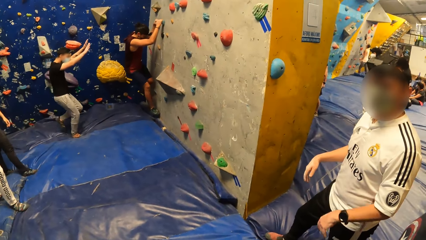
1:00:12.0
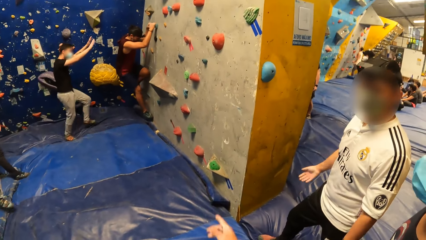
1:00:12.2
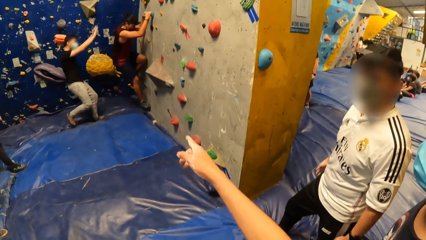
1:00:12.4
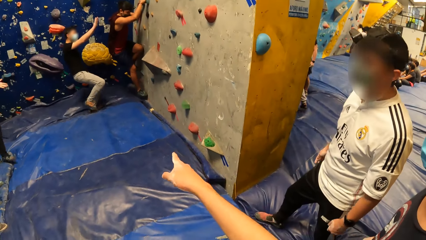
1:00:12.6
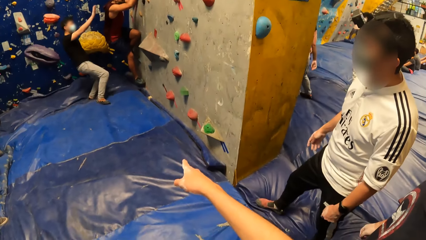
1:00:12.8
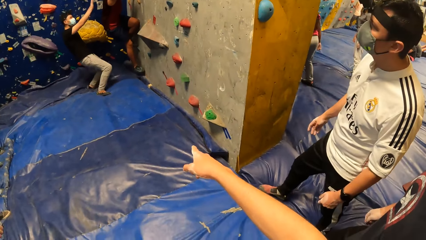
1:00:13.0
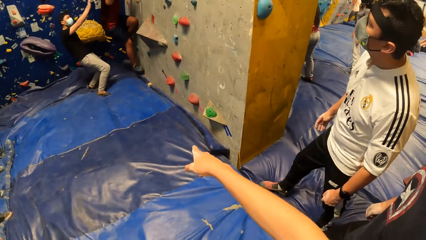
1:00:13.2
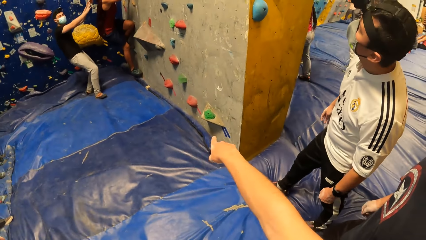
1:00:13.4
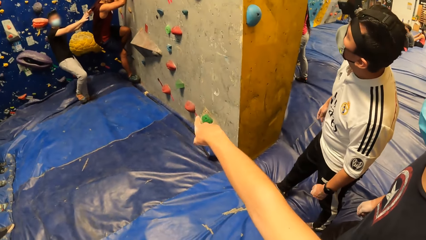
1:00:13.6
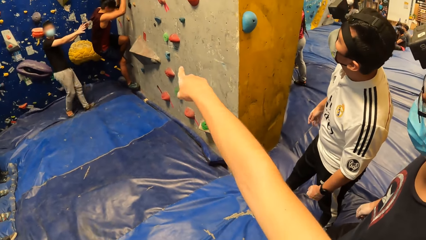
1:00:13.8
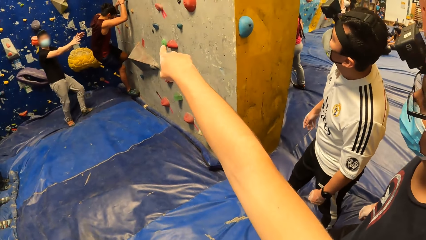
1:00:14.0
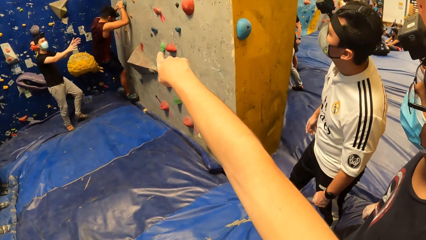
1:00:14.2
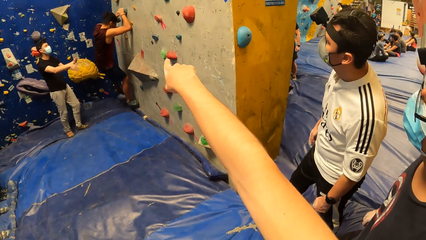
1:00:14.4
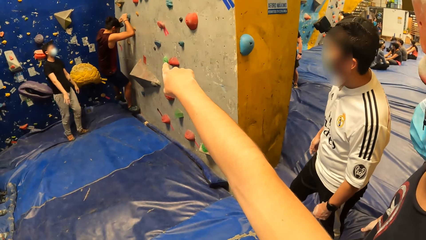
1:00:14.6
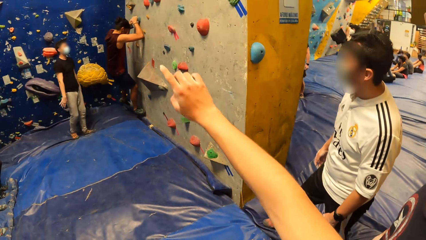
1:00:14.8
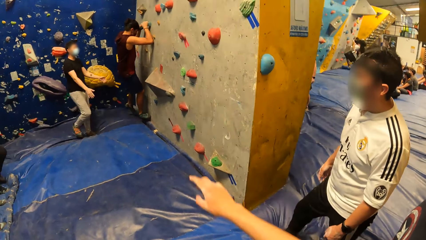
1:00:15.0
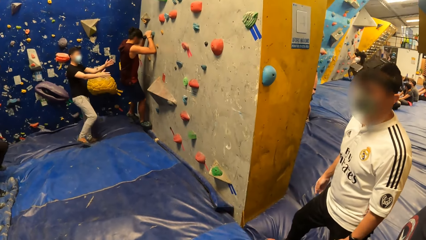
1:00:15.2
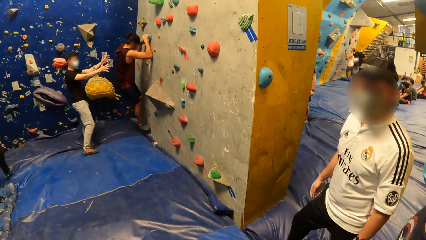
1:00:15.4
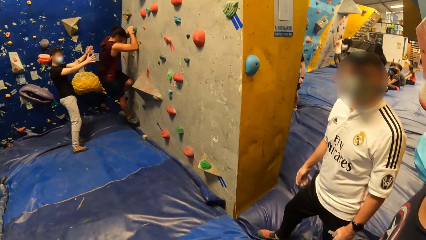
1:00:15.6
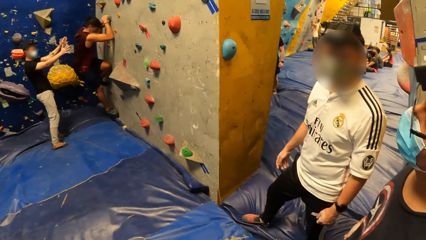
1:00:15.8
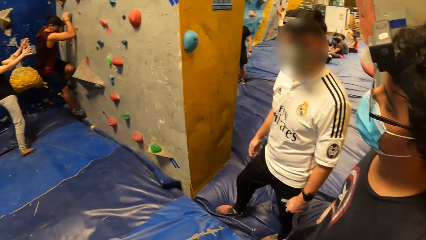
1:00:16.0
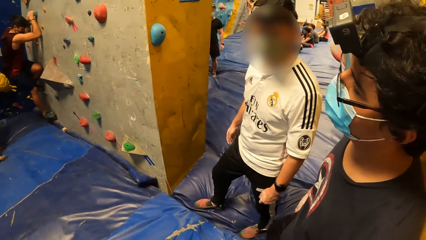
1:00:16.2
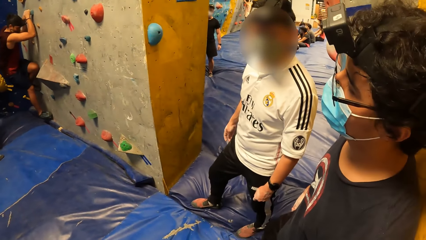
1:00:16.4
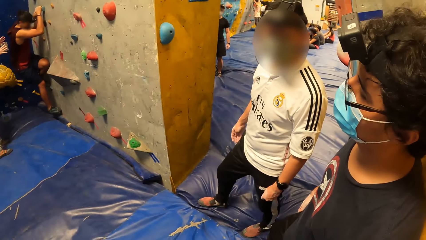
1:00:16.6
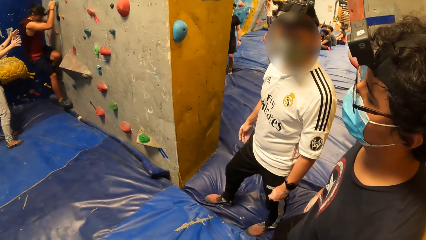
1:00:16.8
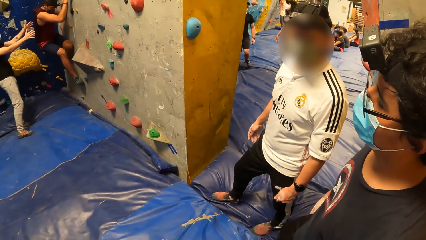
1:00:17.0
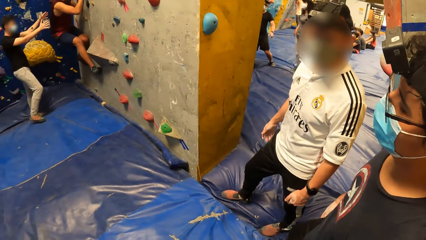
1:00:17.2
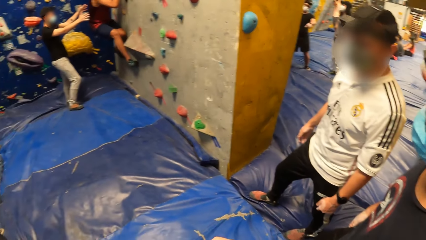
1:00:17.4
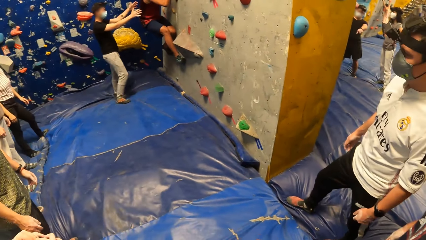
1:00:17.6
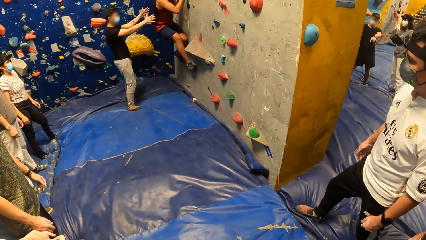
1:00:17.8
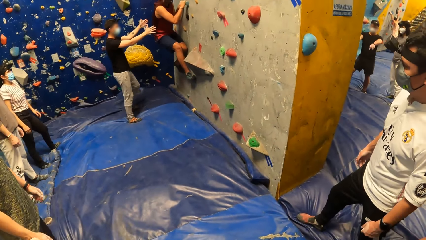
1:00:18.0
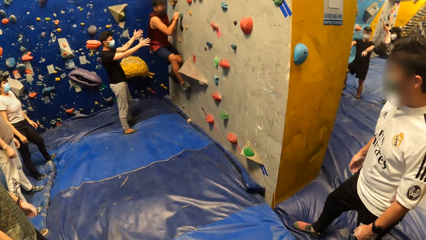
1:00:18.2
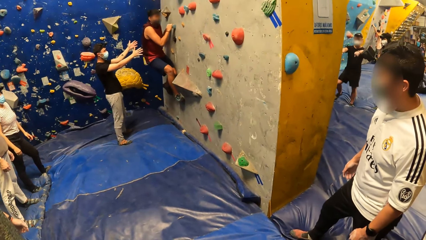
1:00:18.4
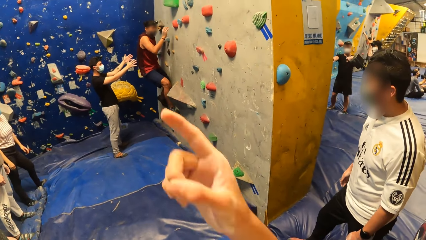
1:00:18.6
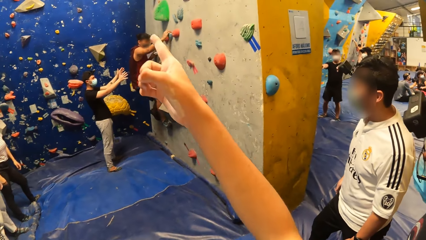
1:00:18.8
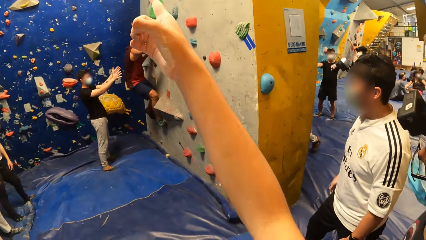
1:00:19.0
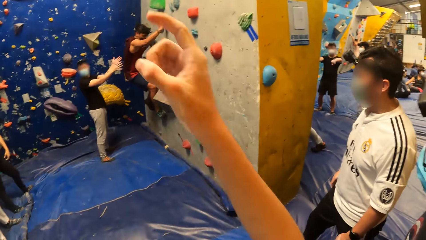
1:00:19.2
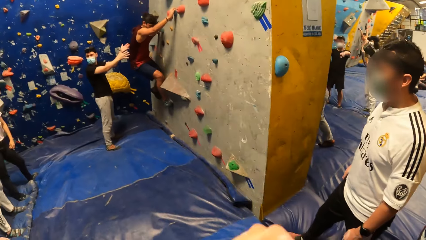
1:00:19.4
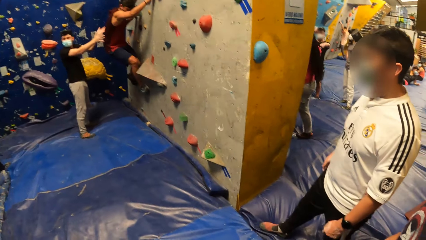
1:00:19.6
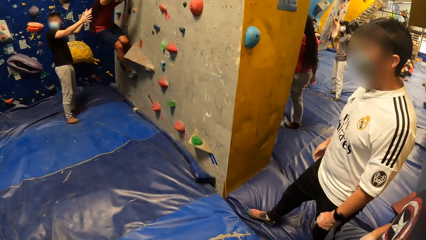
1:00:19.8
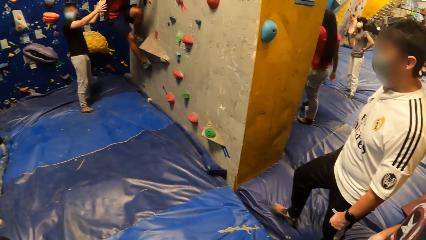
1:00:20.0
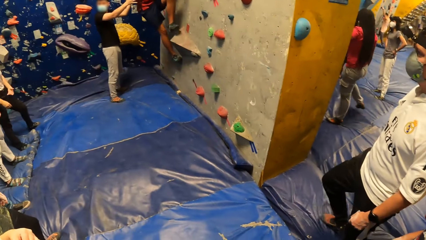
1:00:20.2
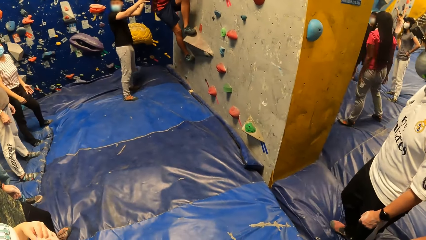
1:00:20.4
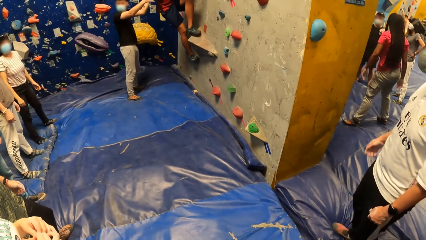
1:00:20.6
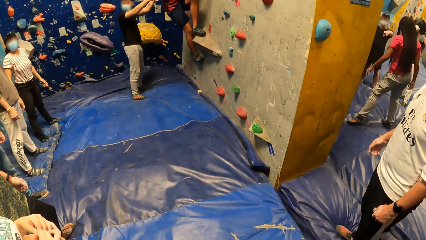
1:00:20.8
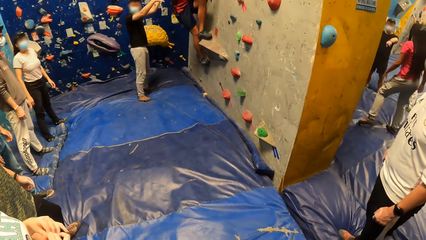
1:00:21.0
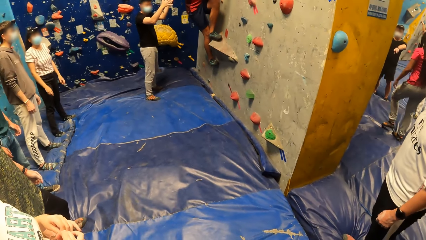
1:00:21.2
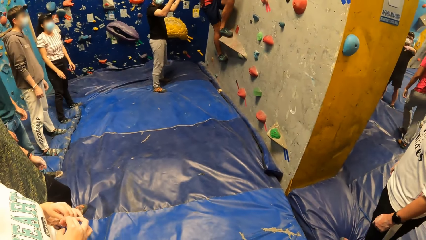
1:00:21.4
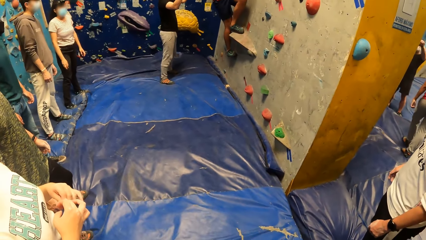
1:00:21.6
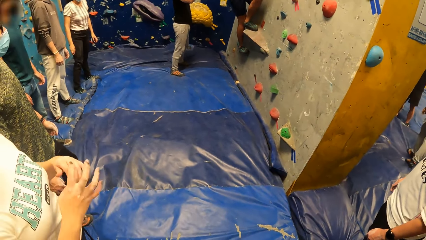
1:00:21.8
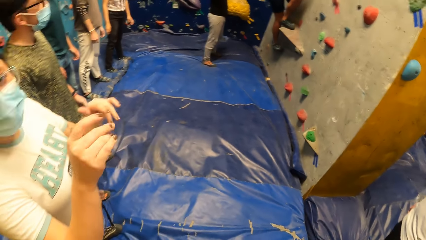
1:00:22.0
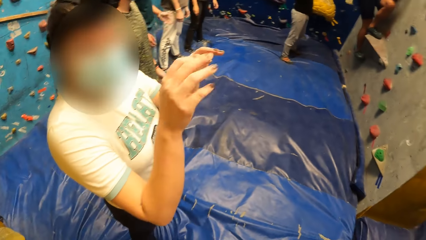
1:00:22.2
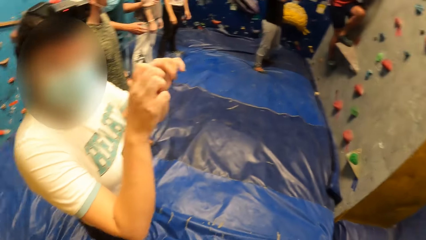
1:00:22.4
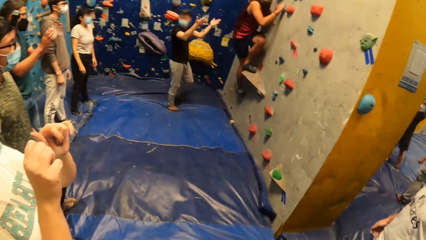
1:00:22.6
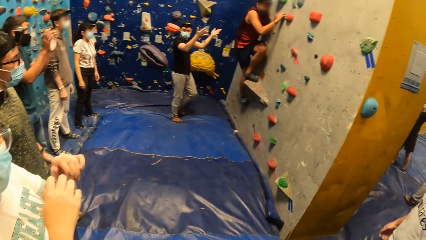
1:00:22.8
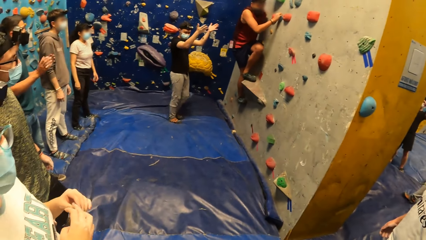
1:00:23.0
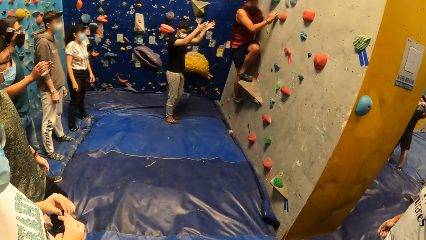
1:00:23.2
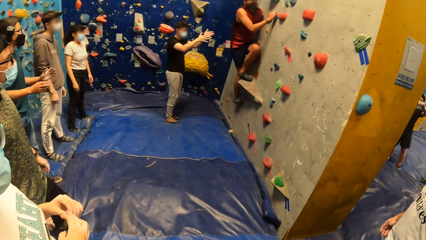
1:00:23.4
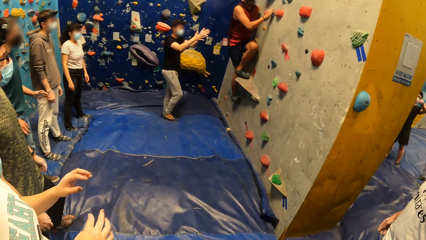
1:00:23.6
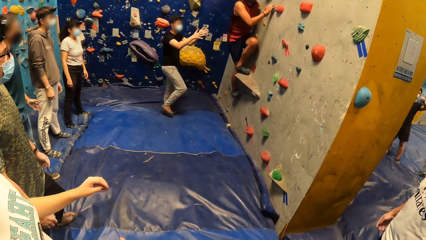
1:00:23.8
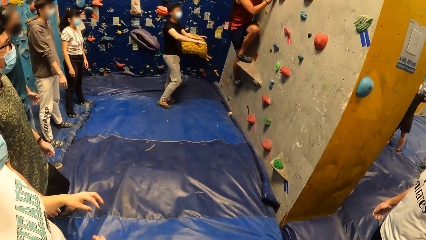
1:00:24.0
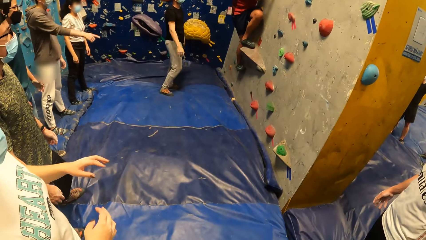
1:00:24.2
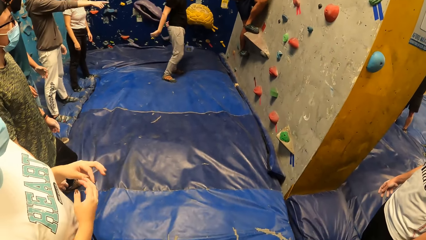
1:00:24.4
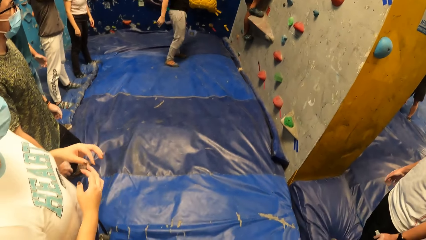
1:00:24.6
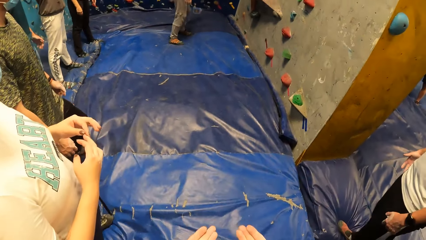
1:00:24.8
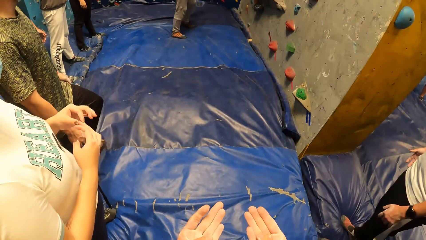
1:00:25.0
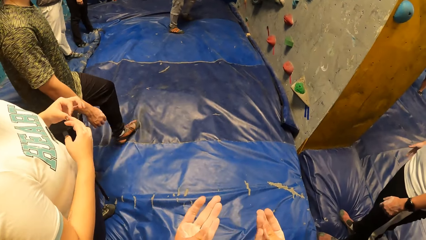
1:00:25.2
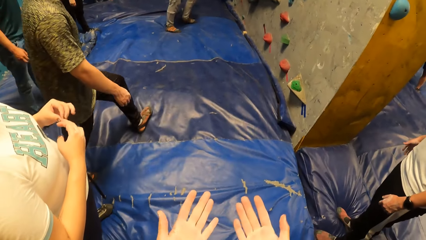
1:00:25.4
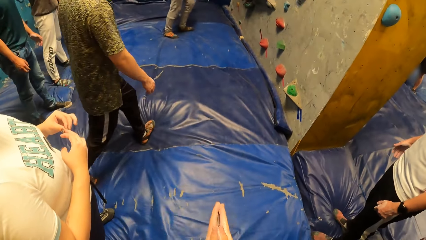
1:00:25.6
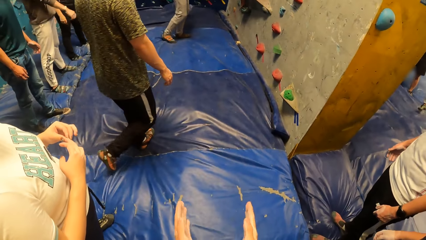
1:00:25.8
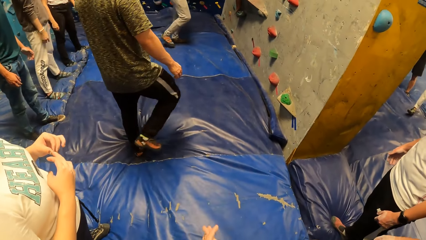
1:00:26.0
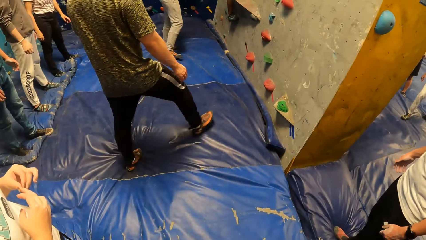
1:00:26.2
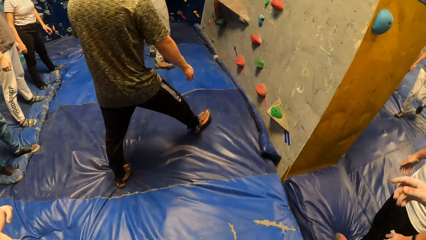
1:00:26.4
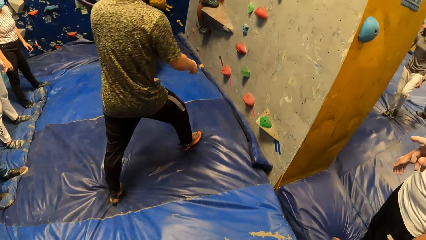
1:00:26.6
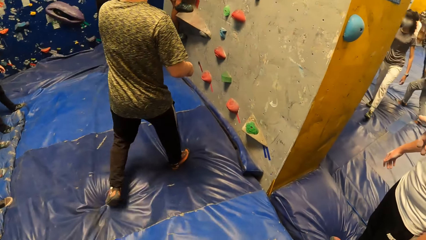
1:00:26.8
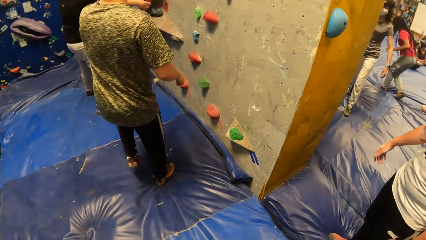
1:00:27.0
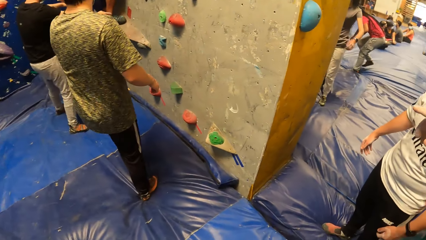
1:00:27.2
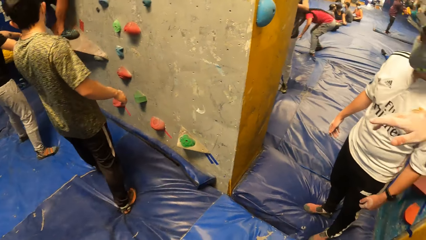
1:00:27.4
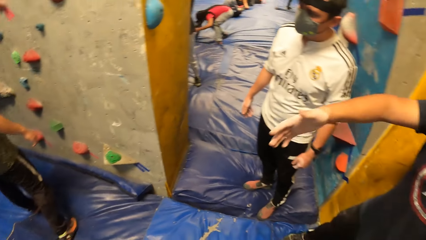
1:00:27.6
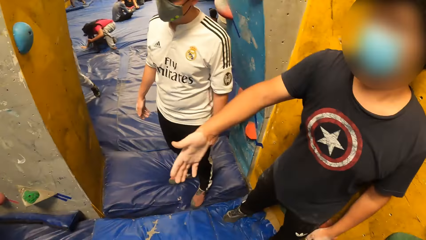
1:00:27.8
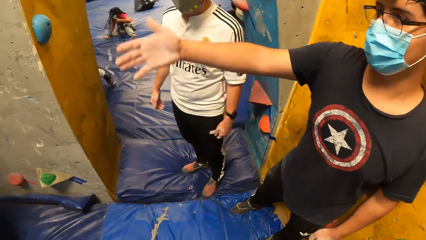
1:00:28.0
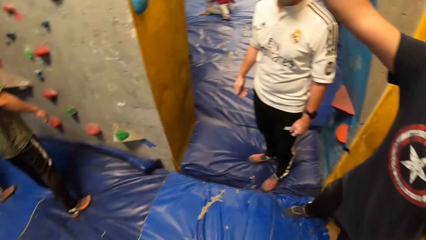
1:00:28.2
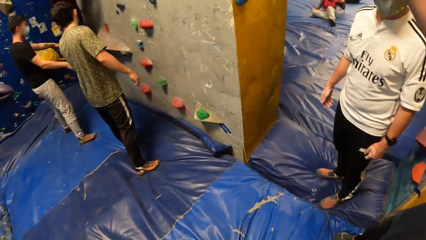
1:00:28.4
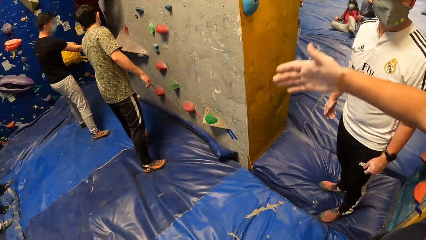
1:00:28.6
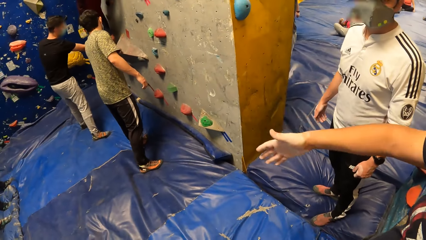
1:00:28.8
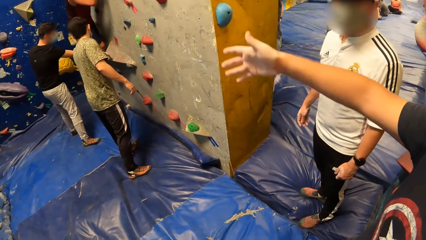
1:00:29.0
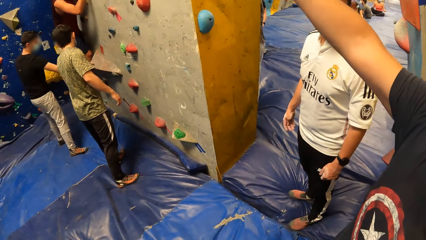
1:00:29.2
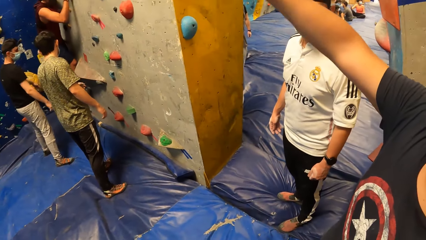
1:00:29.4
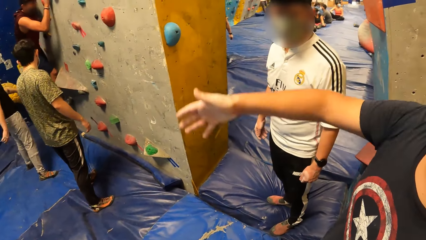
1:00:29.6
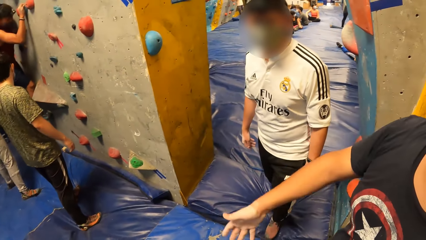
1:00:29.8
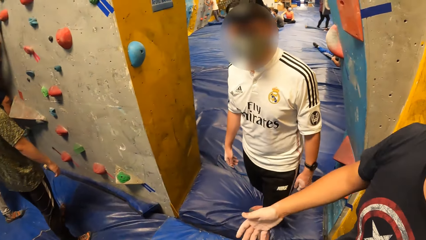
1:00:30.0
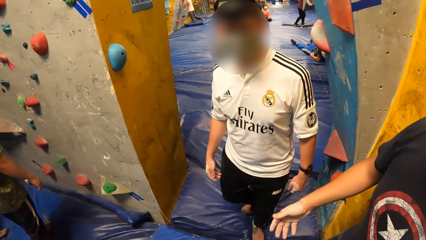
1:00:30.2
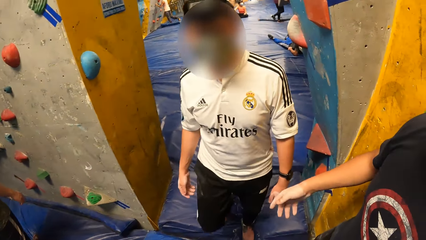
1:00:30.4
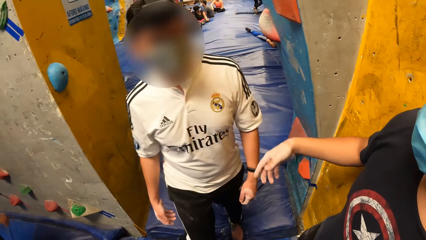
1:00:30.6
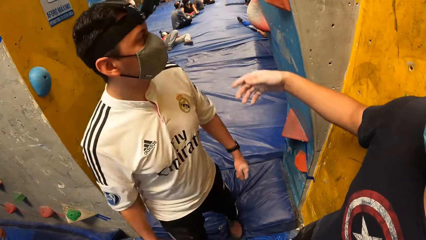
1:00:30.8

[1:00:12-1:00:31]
The camera wearer interacts with a man. A man trains another man. The camera wearer interacts with another man. The other man climbs the rock. The camera wearer interacts with a woman. Men dialogue and ladies dialogue. A man walks around and directs the other man. The camera wearer interacts with a man. Another man directs the other man.
